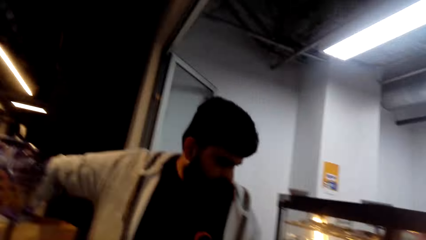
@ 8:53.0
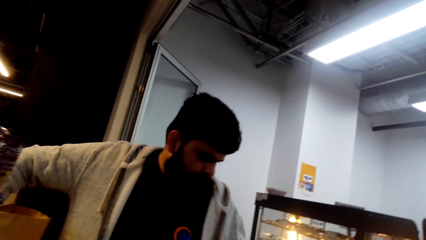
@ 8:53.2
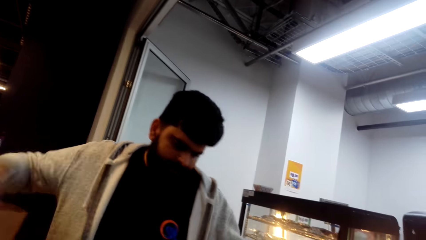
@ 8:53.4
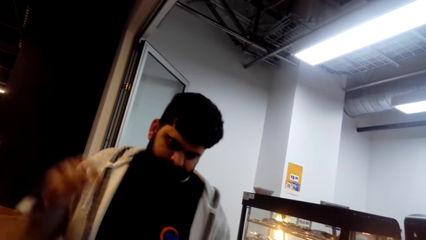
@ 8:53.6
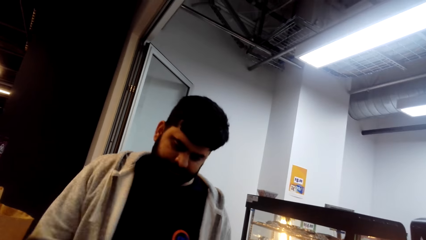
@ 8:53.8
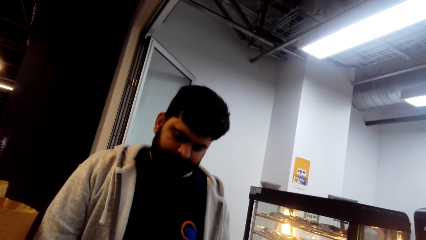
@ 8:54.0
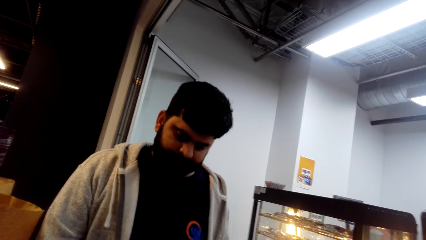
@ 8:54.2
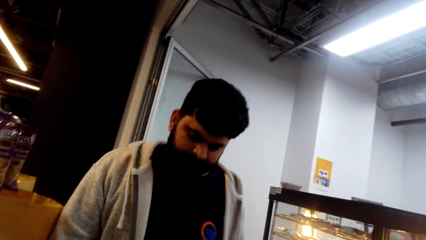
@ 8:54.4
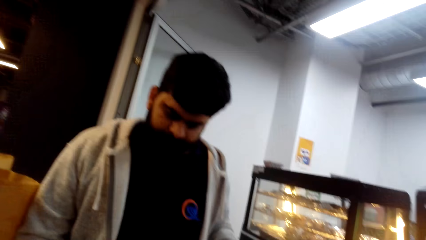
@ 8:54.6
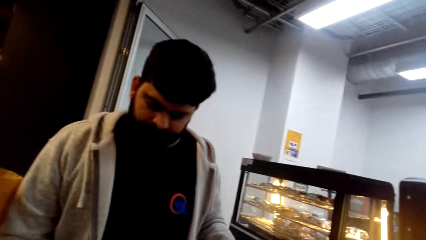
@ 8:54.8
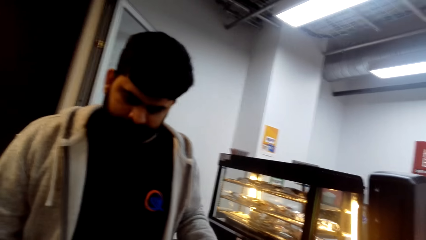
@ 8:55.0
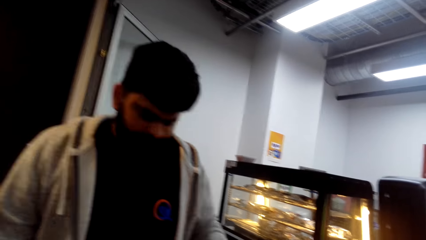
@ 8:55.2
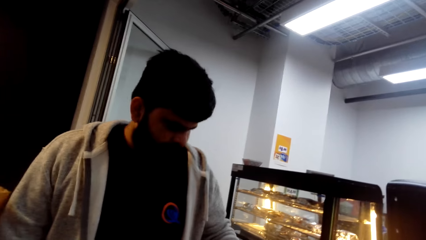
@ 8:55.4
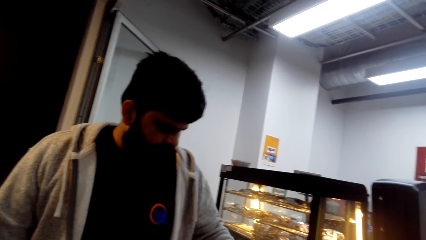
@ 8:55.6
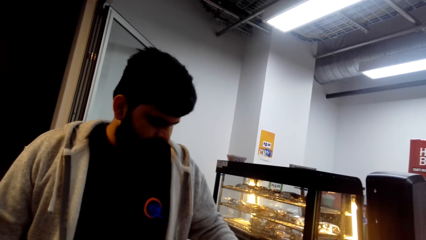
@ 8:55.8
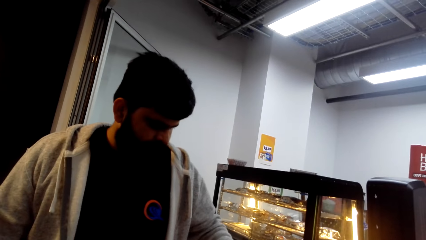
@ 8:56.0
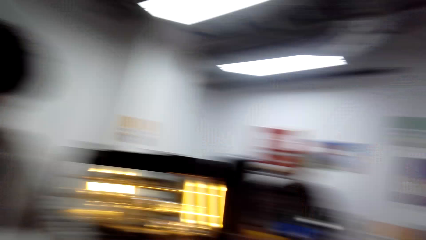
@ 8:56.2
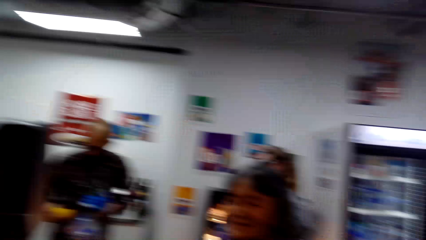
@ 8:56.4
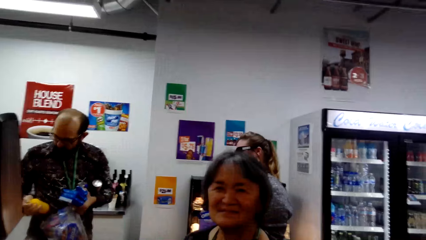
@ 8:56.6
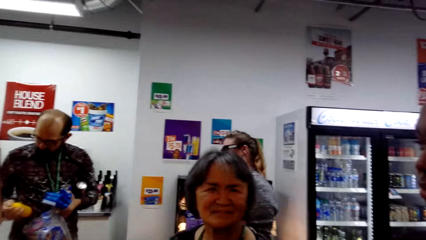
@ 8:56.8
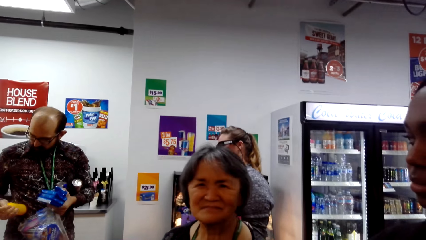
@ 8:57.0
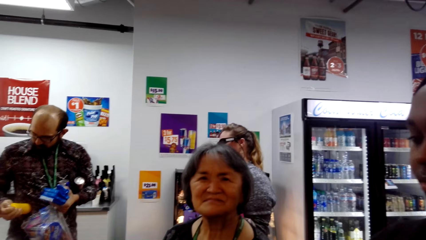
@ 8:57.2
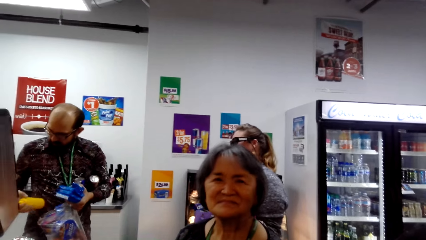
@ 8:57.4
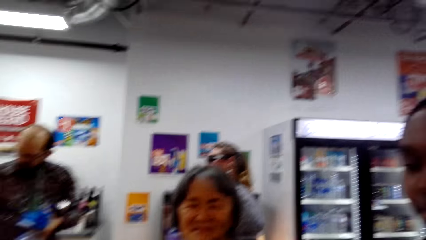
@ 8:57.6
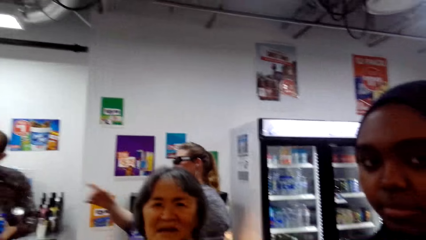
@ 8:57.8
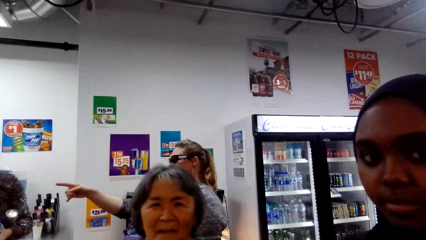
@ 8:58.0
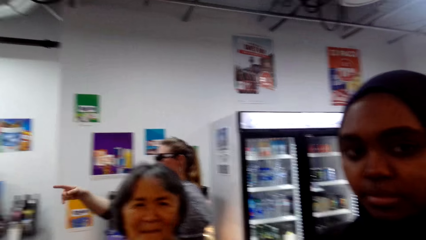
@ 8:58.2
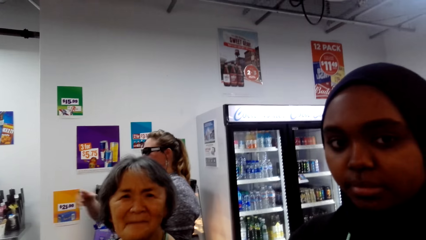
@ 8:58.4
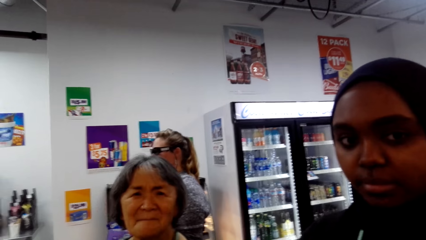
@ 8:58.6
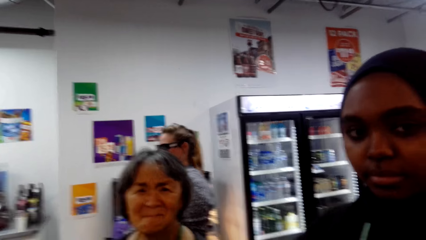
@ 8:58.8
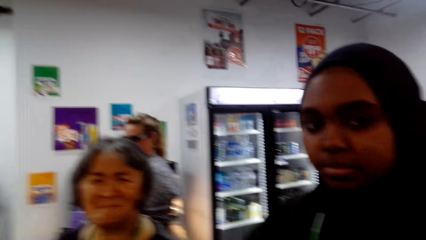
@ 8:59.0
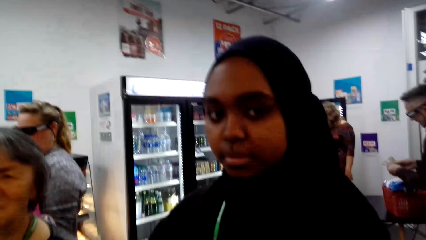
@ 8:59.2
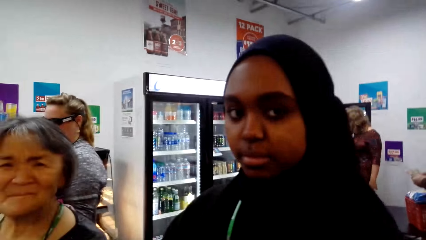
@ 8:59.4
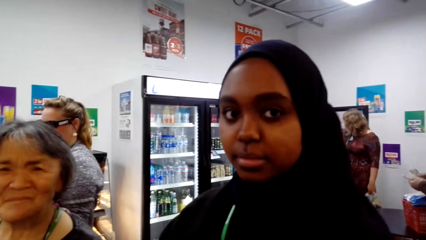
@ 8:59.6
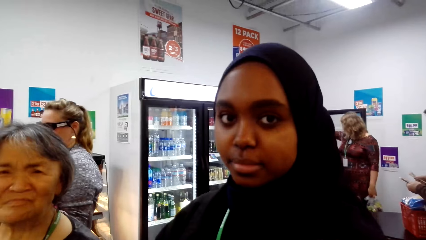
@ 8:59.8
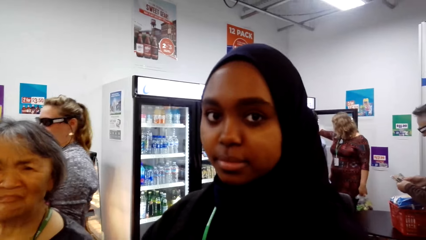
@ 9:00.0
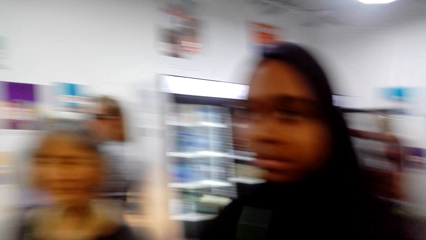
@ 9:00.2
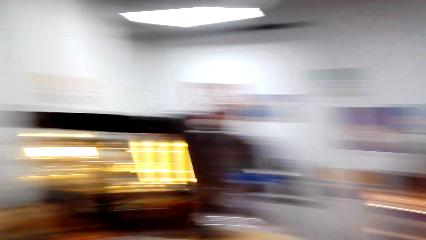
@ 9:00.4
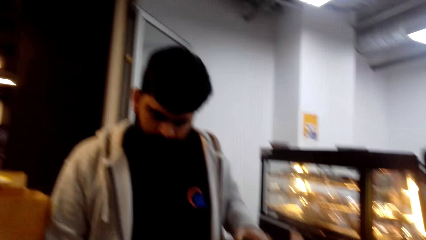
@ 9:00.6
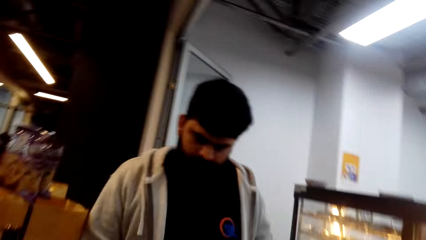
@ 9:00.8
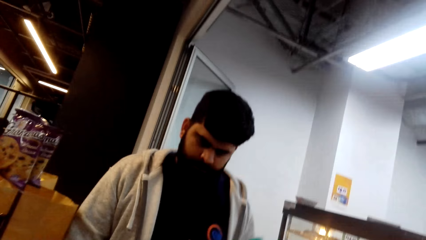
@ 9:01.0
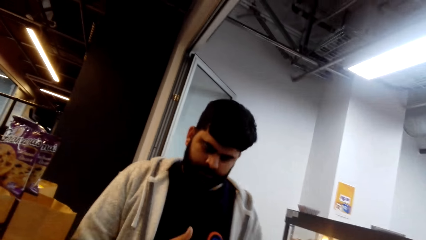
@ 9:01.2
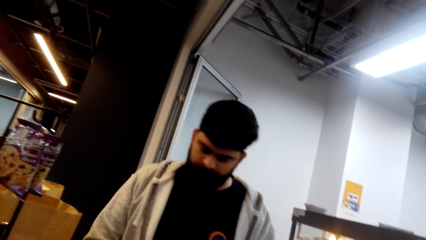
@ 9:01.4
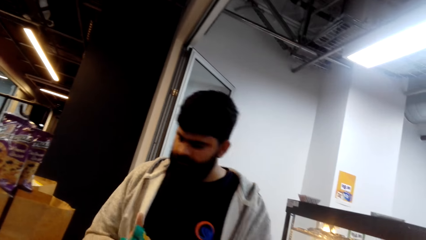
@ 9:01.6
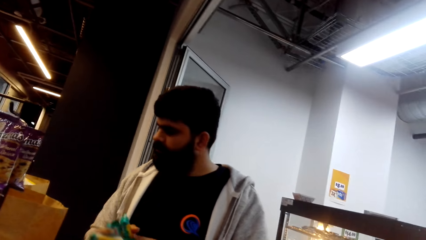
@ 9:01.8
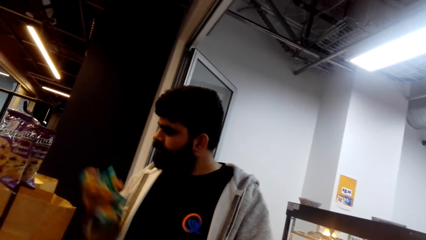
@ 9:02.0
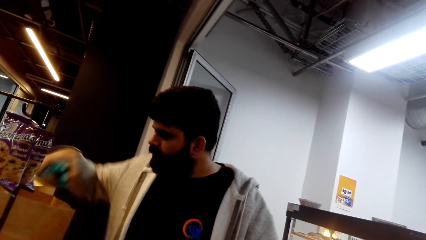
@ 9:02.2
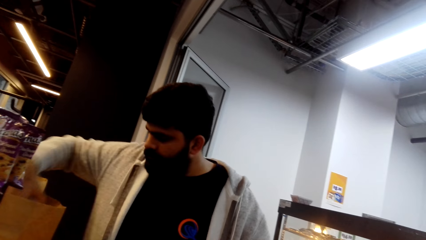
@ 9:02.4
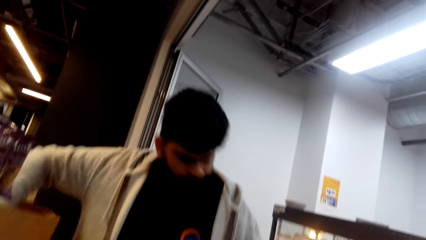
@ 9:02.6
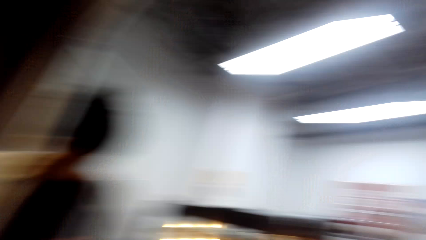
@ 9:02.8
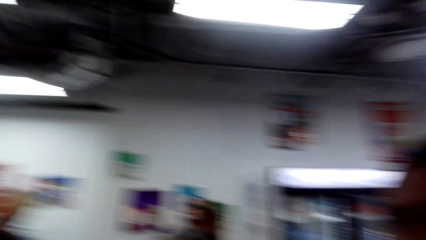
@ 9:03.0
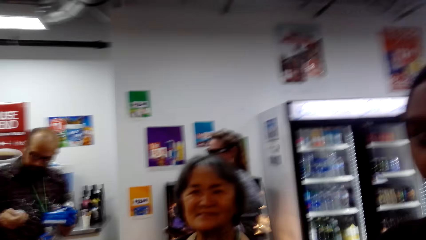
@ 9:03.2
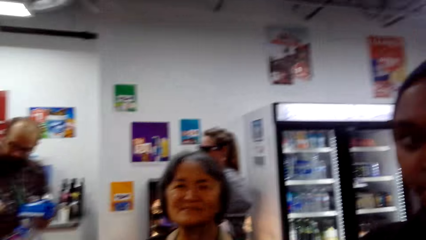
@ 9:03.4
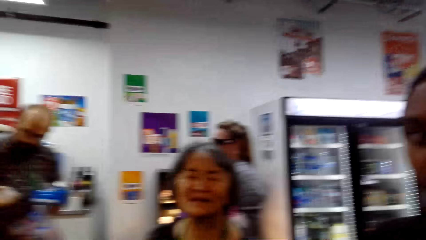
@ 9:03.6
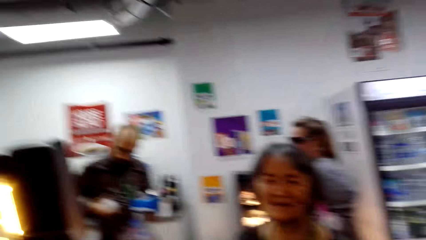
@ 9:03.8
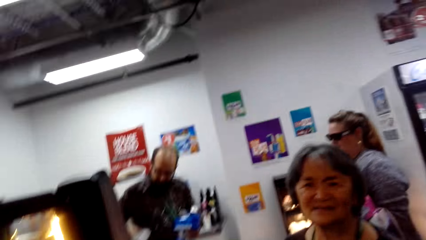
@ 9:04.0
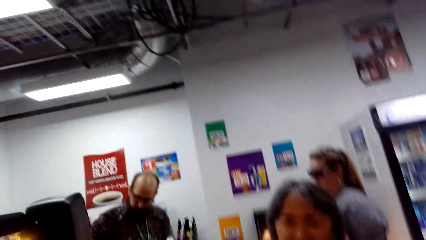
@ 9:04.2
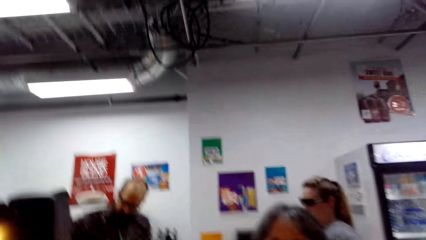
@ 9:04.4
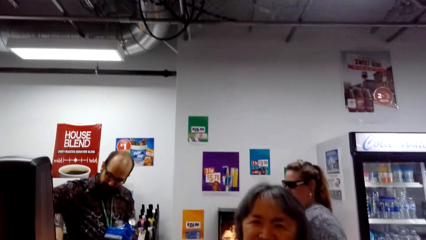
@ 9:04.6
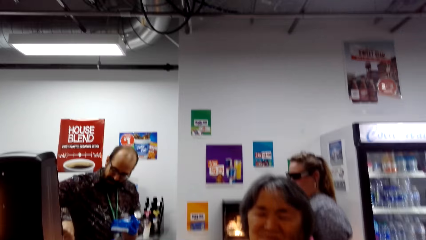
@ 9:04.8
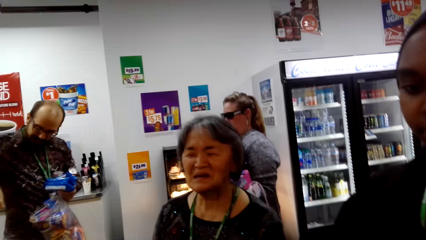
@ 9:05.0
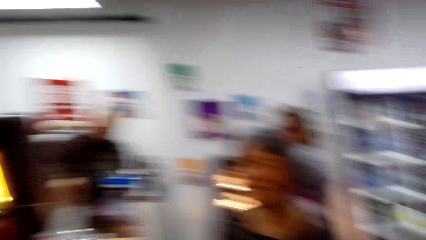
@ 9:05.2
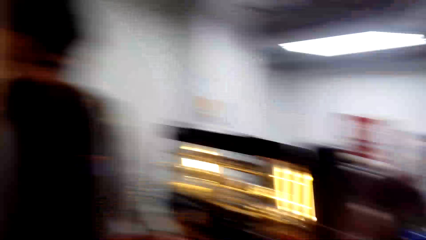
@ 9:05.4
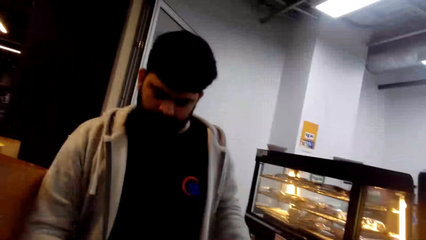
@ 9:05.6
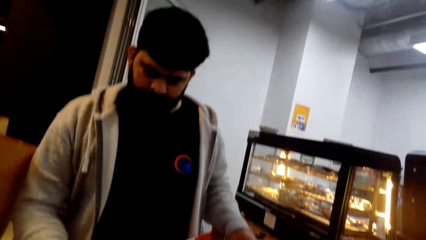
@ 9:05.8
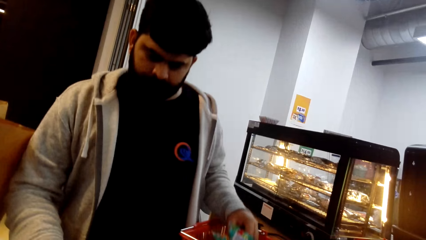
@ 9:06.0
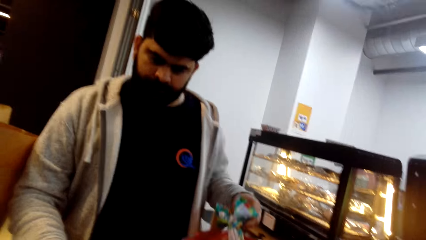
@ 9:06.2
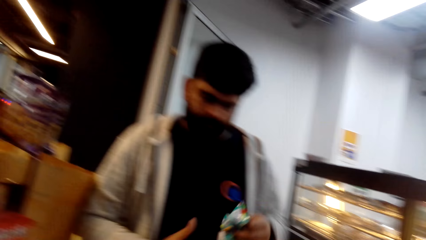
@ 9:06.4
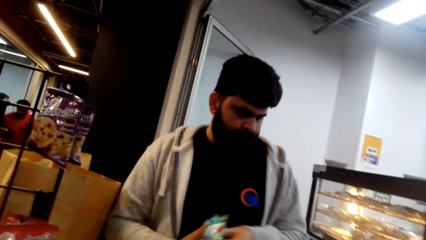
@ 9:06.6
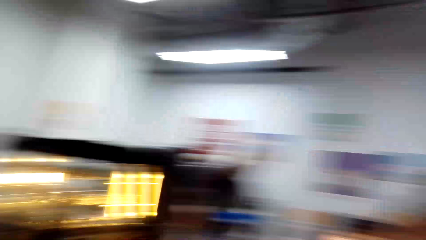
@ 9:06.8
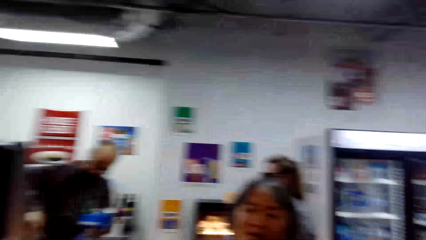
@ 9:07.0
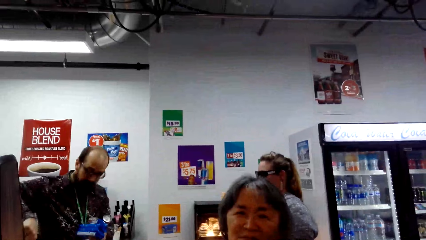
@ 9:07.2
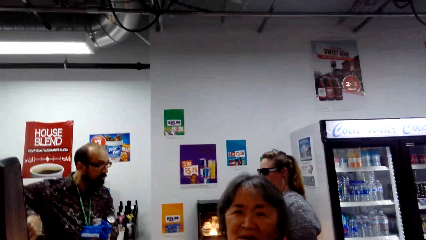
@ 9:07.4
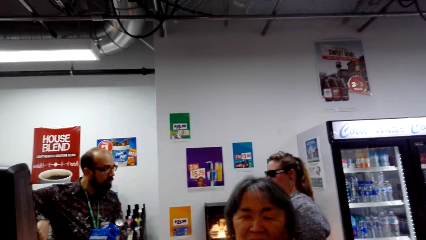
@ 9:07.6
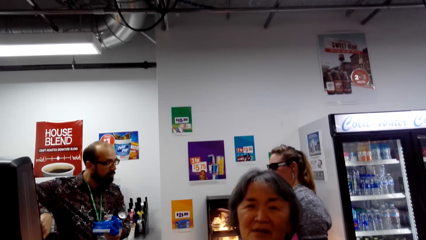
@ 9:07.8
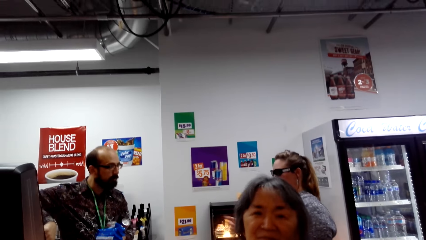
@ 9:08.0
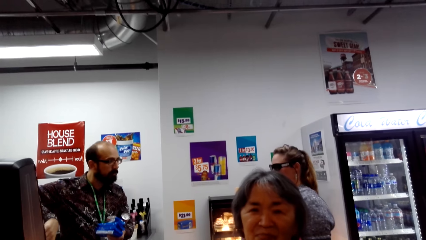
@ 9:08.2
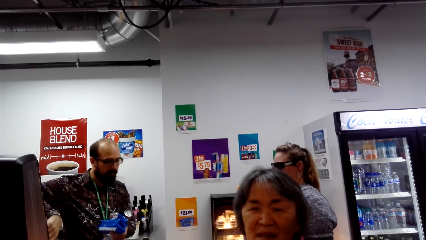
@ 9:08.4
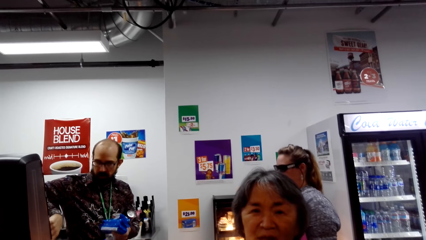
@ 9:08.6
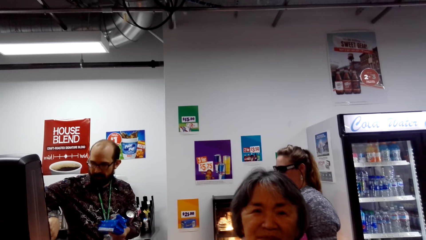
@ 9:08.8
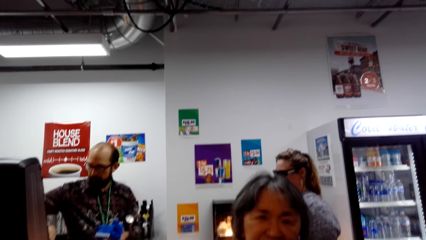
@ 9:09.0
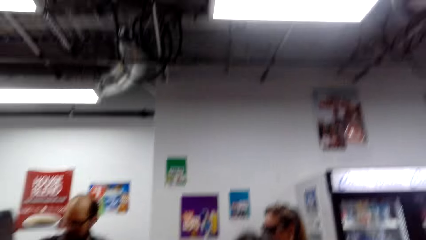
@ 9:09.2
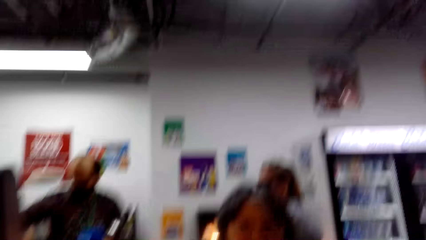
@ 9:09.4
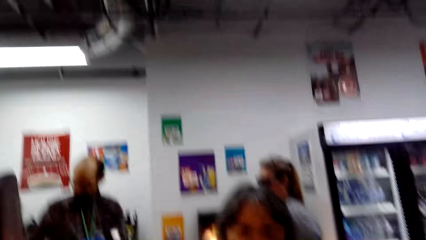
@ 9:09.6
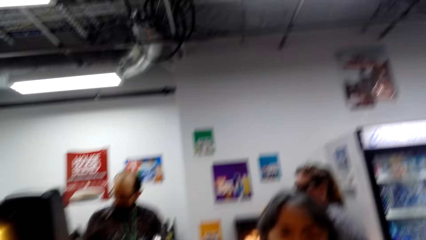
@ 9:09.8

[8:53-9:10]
A lady shakes the head. A person puts something into the shopping bag. Another lady interacts with the camera wearer. The person picks something from the shopping tray.
